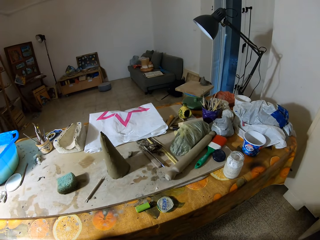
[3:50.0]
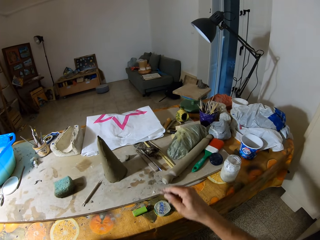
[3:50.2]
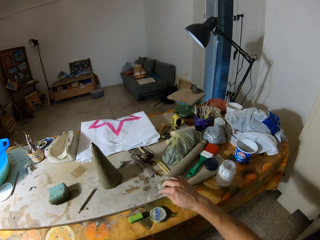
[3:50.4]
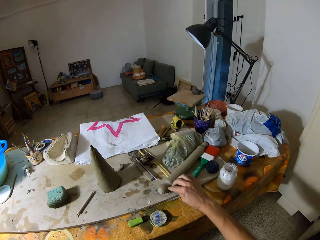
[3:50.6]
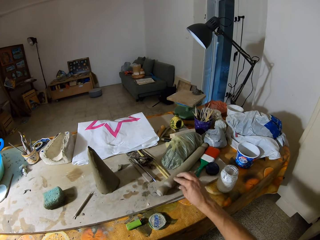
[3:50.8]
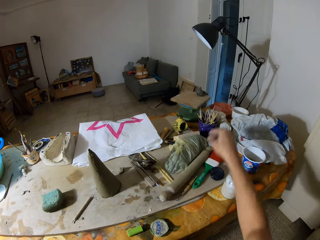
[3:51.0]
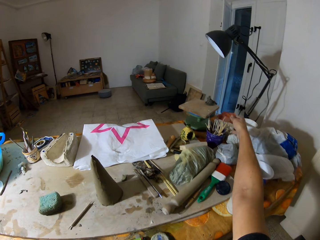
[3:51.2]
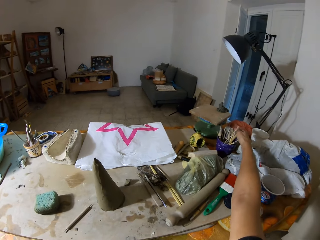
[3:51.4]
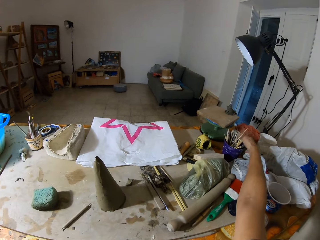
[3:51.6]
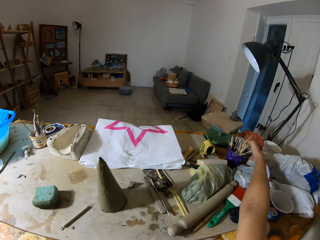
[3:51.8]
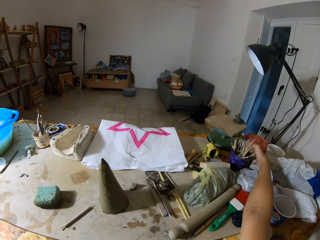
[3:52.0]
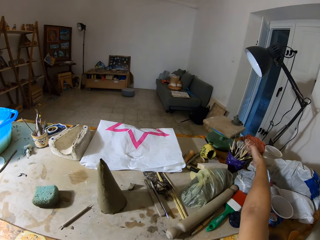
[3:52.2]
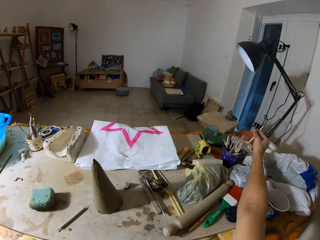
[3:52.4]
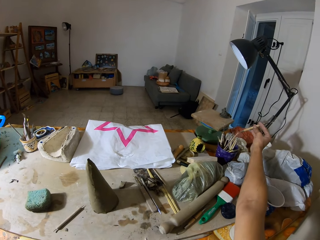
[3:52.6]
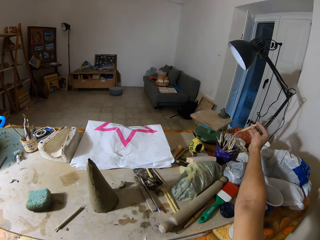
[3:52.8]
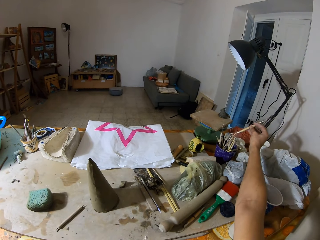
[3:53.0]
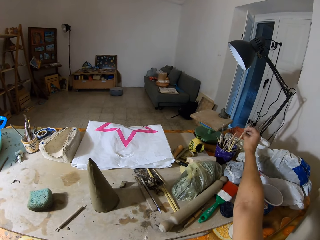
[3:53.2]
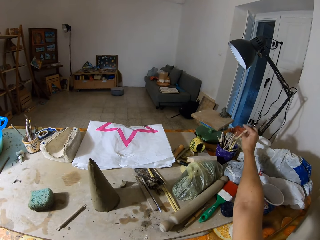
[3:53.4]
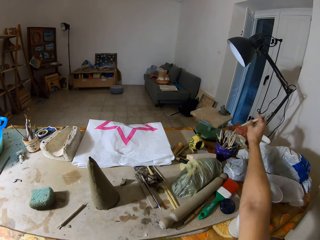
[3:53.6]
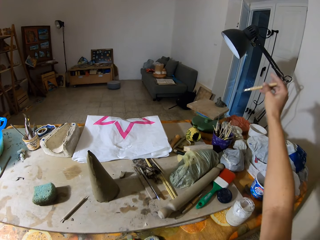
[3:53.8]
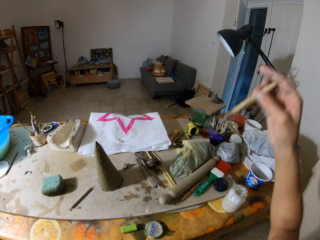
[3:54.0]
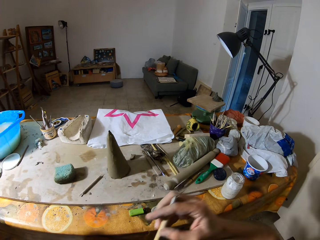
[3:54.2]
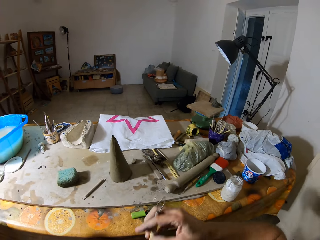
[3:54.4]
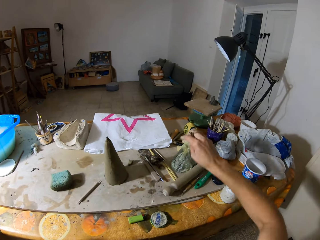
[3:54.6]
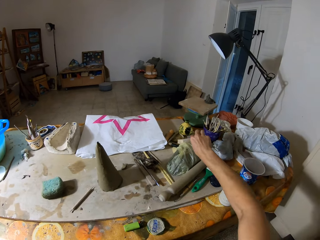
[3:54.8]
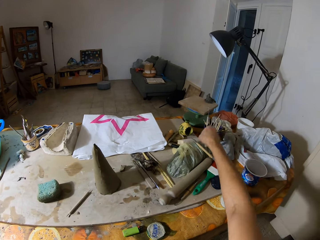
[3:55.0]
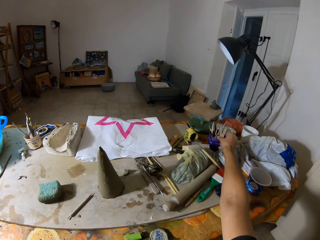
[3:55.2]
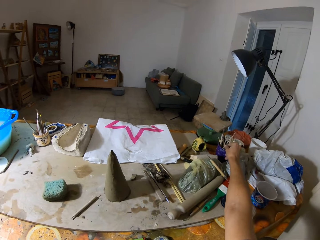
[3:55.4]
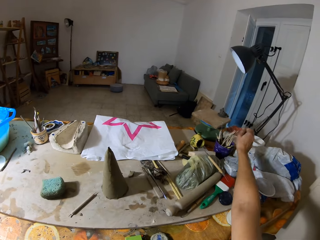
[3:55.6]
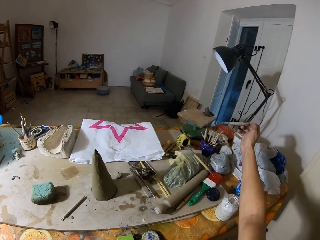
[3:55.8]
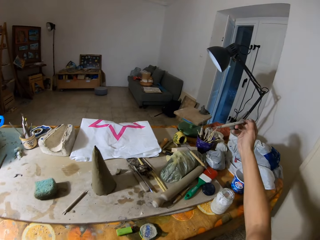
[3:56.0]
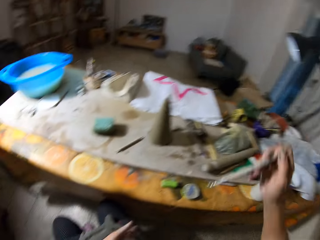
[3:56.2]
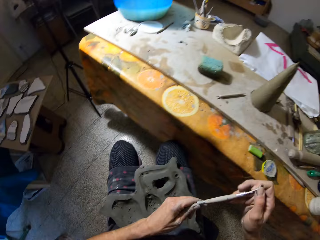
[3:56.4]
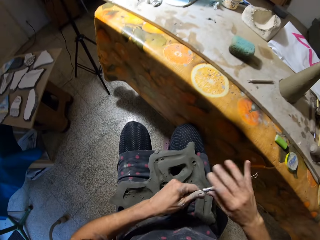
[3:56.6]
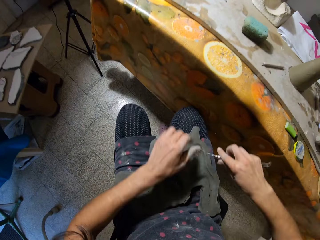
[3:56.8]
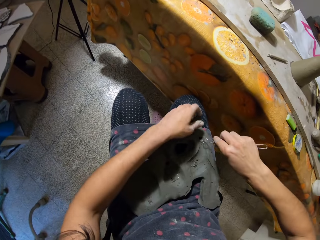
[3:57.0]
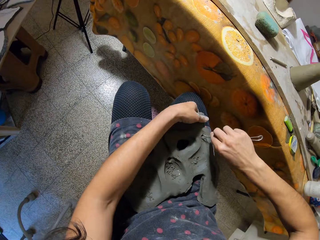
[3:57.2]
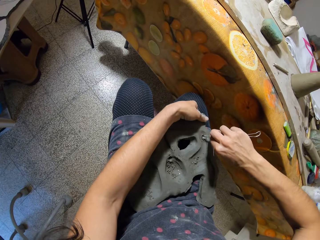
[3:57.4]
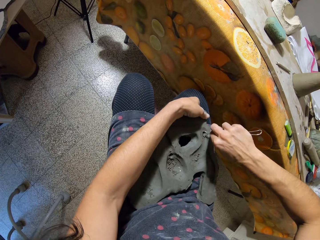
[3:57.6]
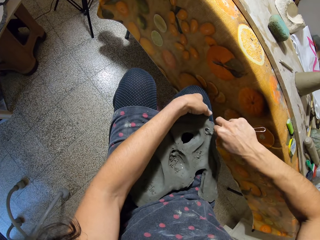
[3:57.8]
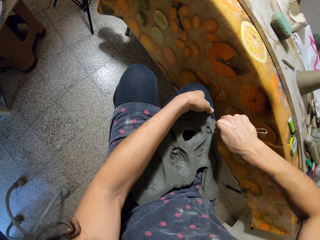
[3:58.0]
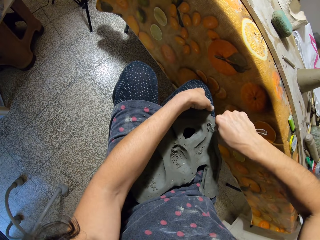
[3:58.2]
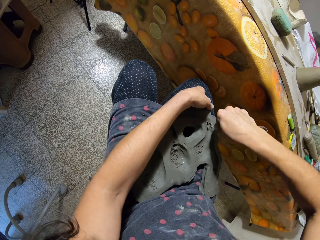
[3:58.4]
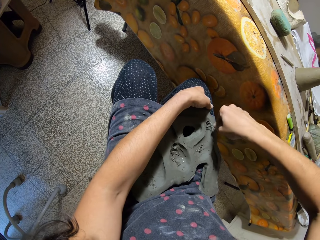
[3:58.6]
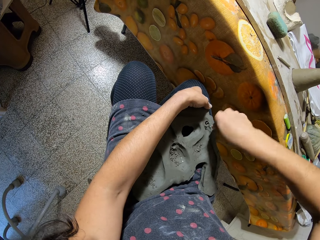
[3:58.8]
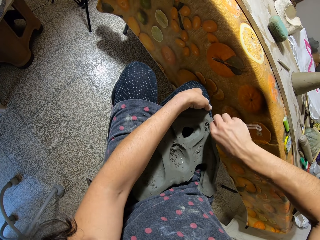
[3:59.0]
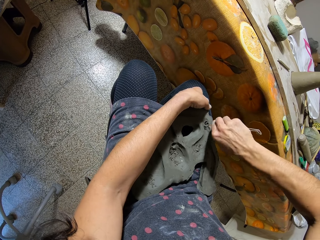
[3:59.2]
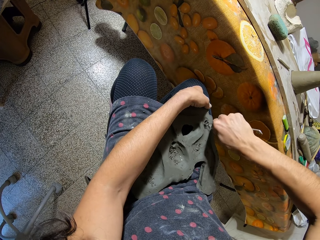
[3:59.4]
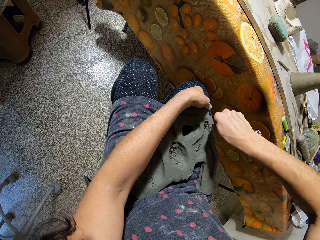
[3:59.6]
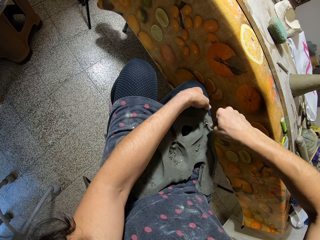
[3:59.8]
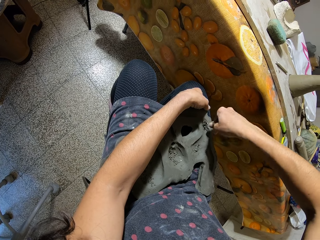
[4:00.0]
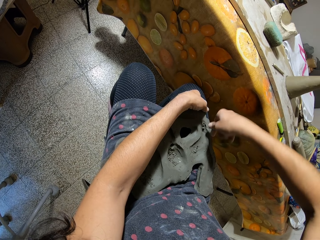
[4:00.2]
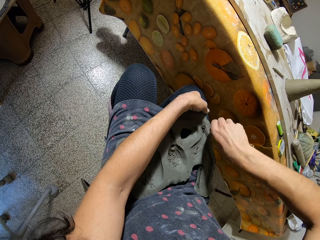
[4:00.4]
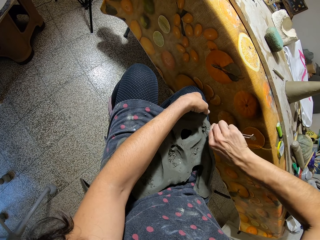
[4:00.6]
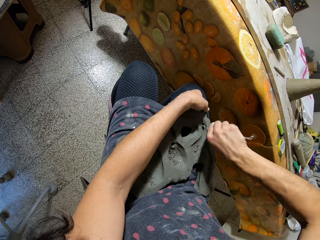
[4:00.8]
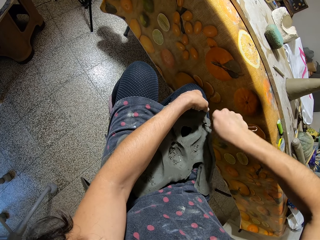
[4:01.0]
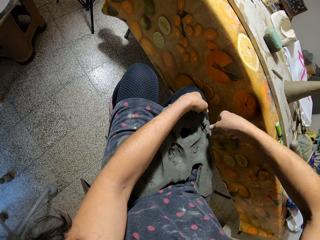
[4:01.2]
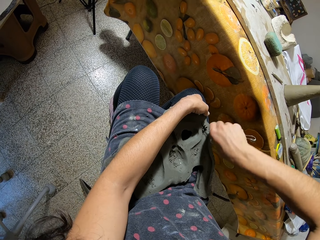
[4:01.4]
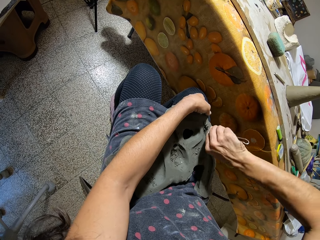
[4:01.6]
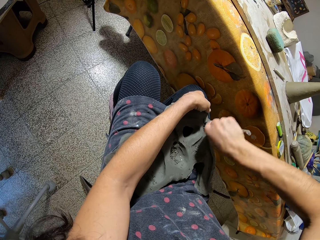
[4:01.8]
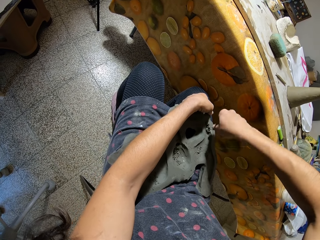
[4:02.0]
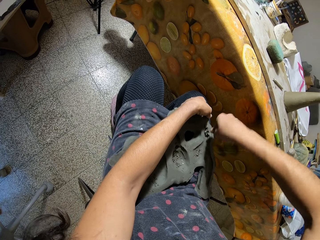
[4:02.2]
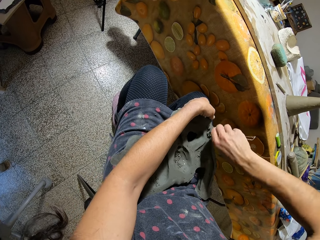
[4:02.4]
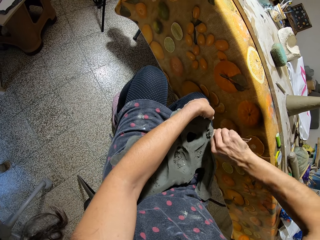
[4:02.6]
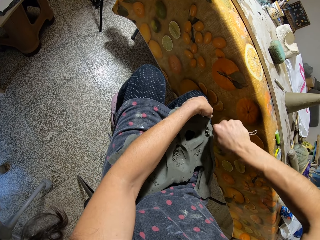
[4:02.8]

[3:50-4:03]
The camera wearer drops the loop tool on the table with his right hand. He picks up the loop tool from the bowl on the table with his right hand. He drops the loop tool on the table with his right hand. He picks up the loop tool from the bowl on the table with his right hand. He holds the loop tool in both hands. He holds the clay mold with his left hand and drills the clay mold with the loop tool in his right hand.

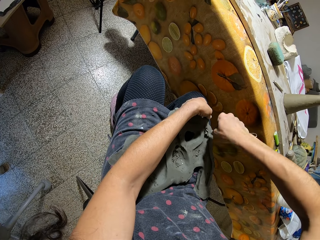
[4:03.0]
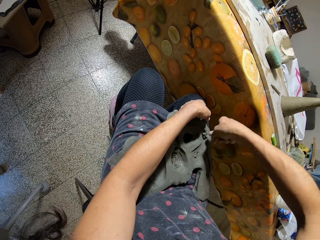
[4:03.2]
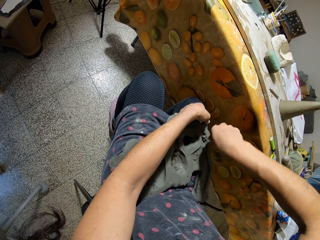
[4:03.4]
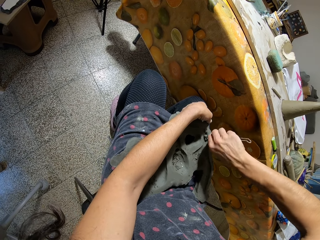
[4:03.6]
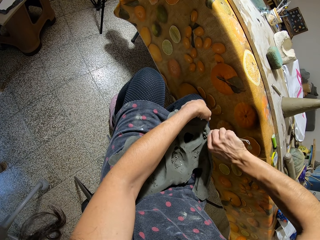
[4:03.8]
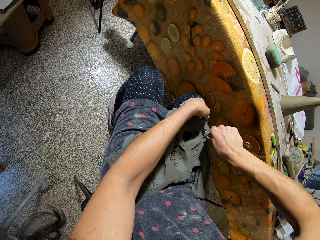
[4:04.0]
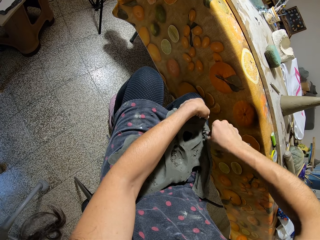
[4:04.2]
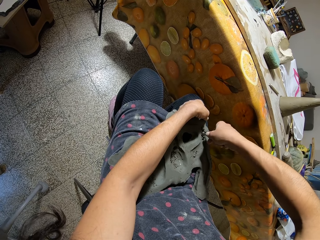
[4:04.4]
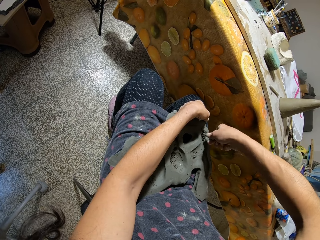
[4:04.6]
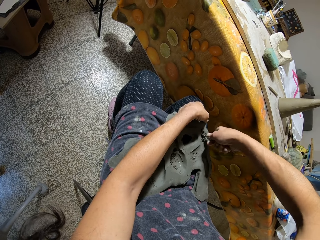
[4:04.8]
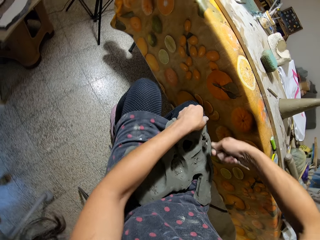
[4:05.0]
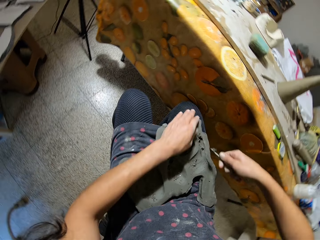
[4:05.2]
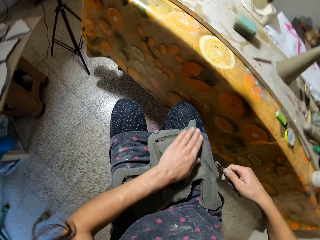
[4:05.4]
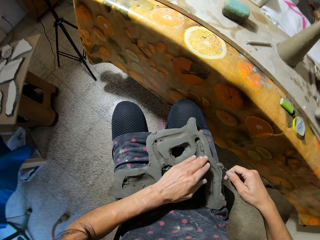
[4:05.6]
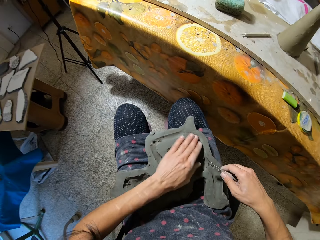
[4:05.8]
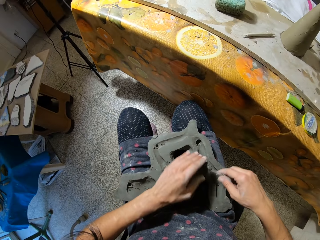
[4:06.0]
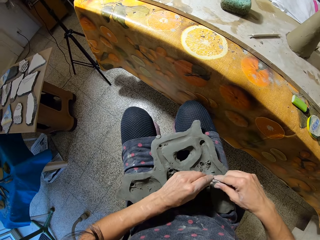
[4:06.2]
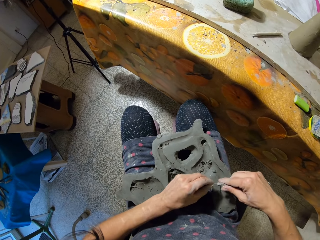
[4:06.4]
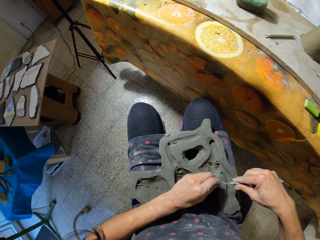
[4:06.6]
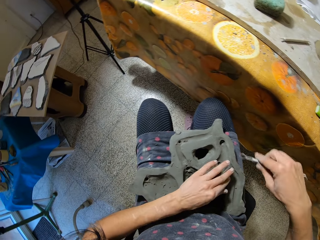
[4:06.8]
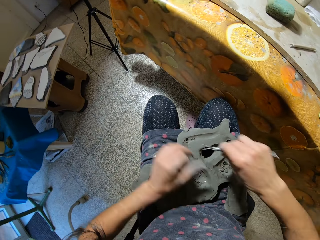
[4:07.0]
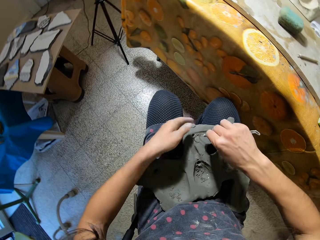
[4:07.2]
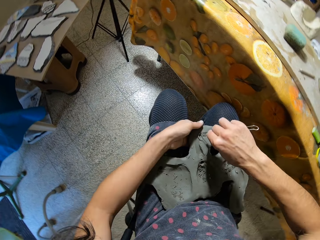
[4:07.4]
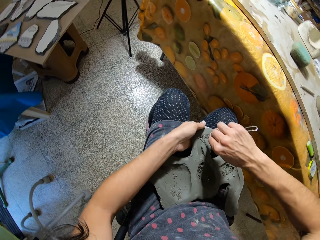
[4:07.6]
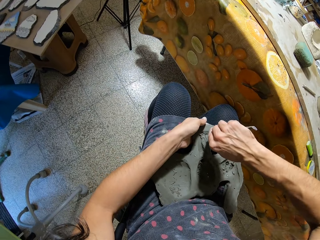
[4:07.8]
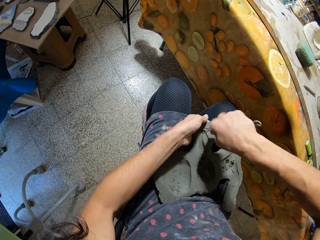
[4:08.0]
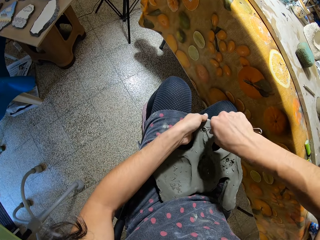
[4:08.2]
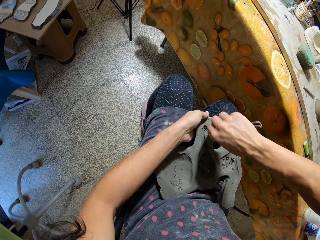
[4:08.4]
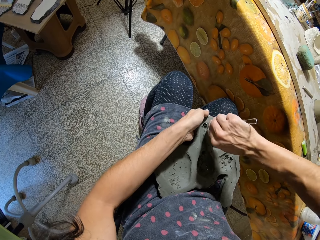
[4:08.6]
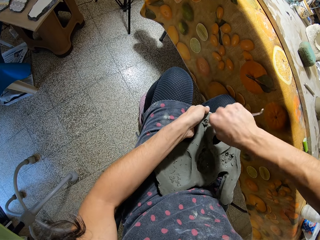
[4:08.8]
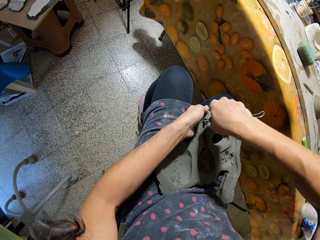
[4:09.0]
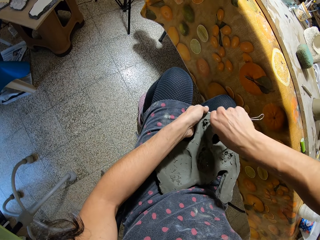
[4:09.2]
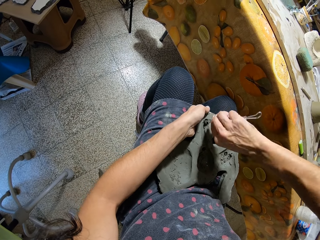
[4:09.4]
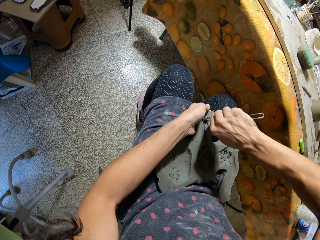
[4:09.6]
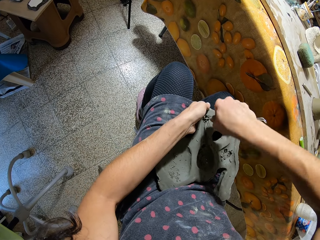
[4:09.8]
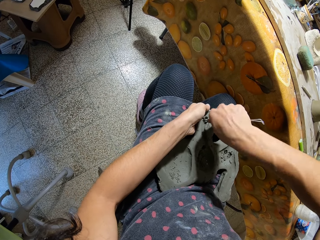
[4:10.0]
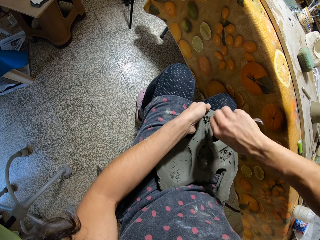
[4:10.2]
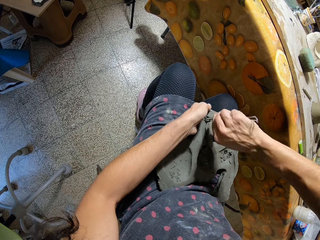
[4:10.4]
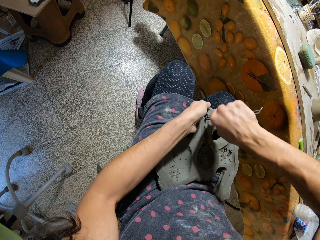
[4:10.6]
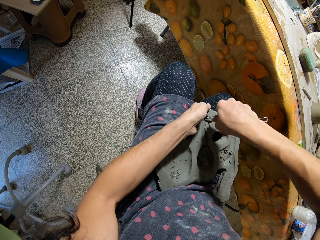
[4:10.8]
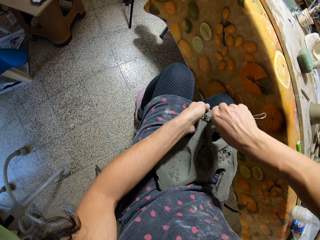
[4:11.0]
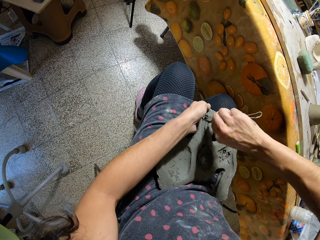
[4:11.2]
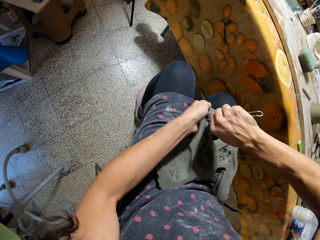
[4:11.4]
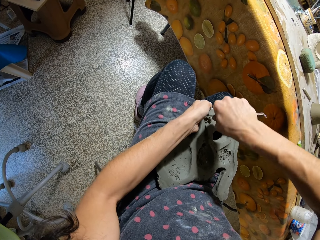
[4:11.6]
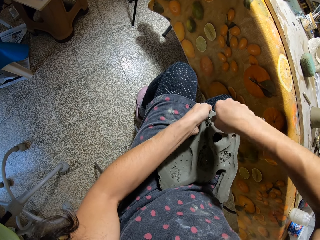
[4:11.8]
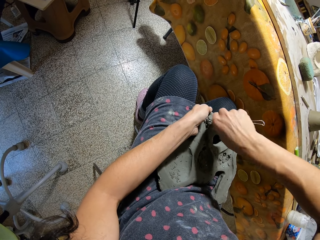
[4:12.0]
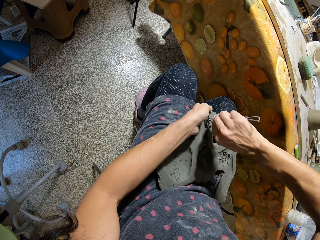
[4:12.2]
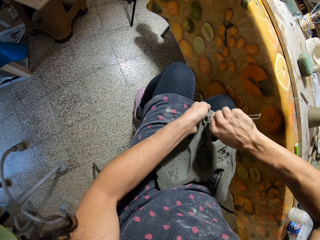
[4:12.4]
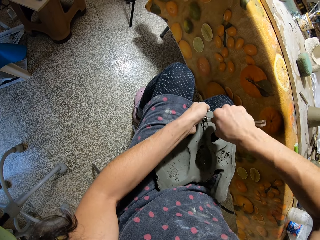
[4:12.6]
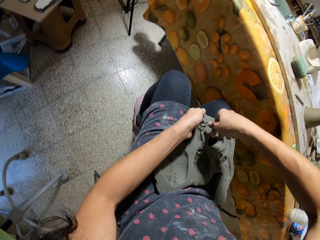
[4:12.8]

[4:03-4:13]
The camera wearer wipes the clay mold with his left hand. He removes something from the sculpture with his right hand. He cleans the loop tool in his right hand with his left hand. He holds something with both hands. He holds the clay mold with his left hand and drills the clay mold with the loop tool in his right hand.
